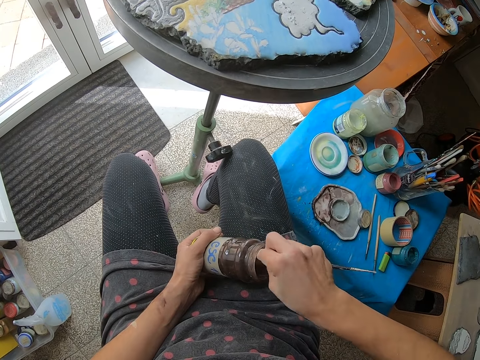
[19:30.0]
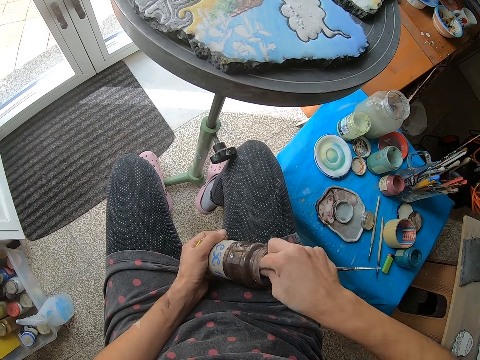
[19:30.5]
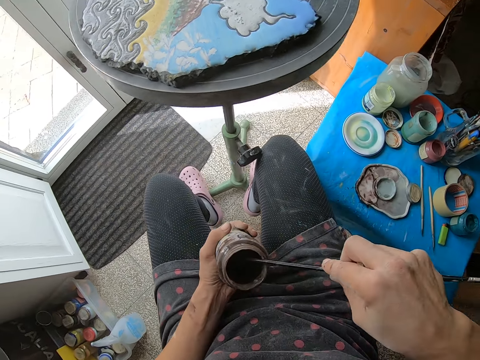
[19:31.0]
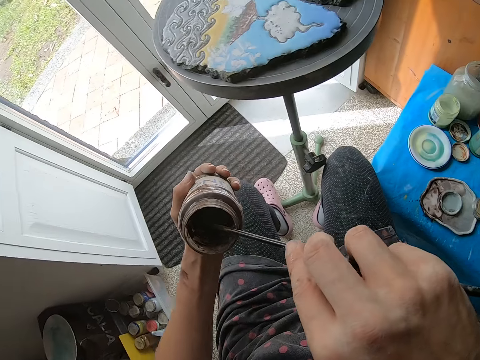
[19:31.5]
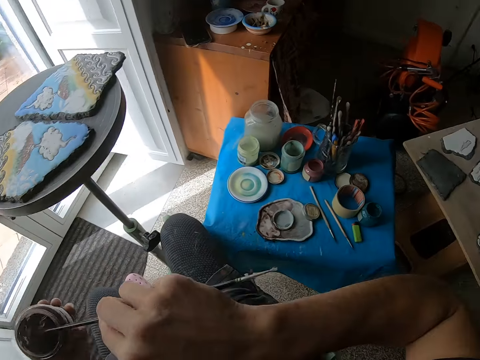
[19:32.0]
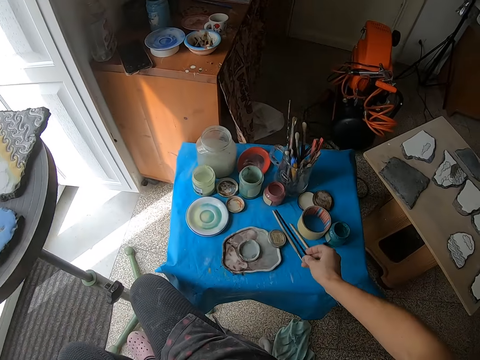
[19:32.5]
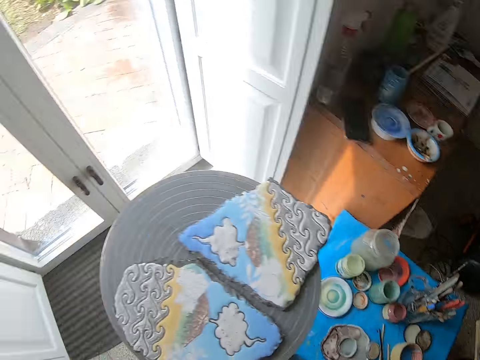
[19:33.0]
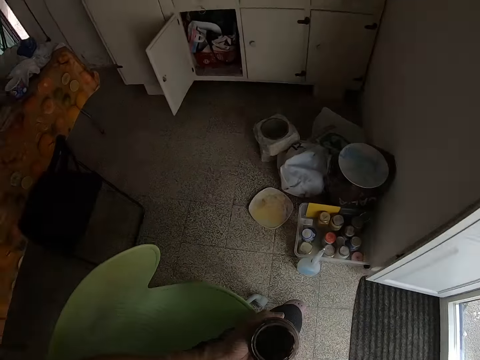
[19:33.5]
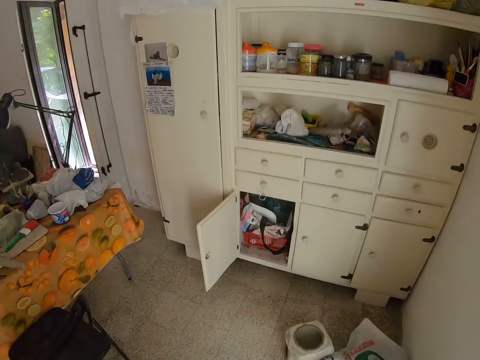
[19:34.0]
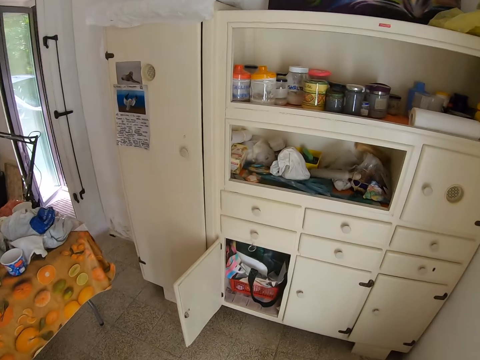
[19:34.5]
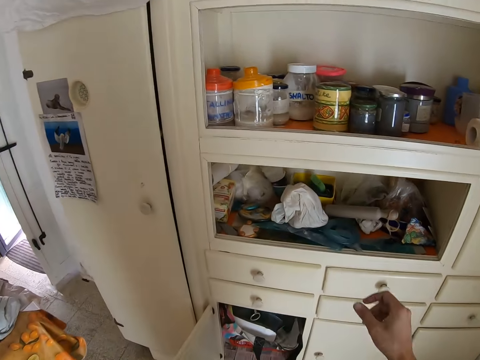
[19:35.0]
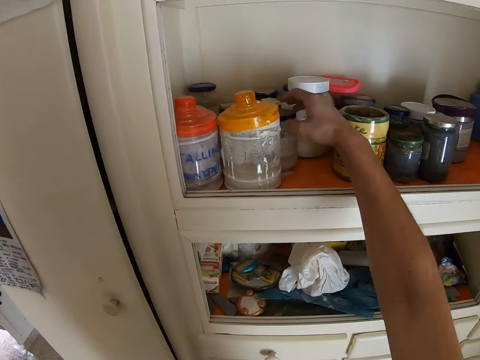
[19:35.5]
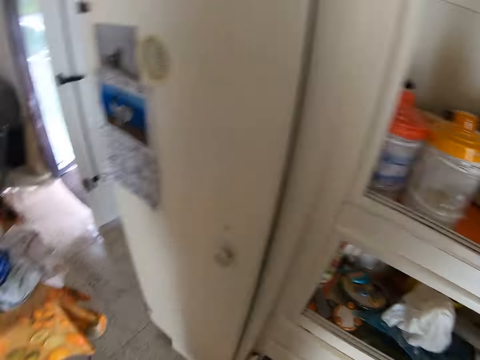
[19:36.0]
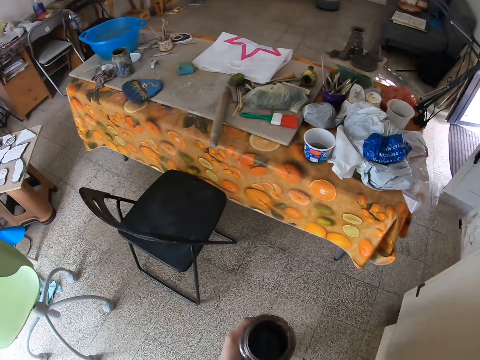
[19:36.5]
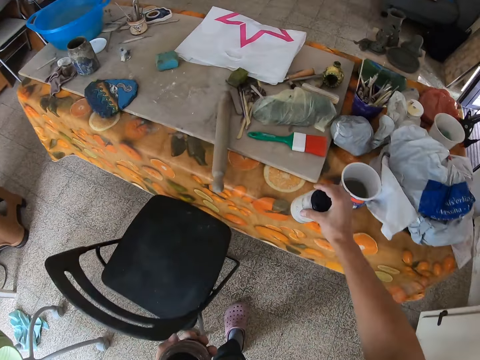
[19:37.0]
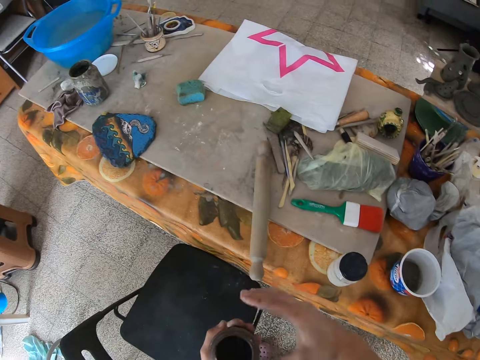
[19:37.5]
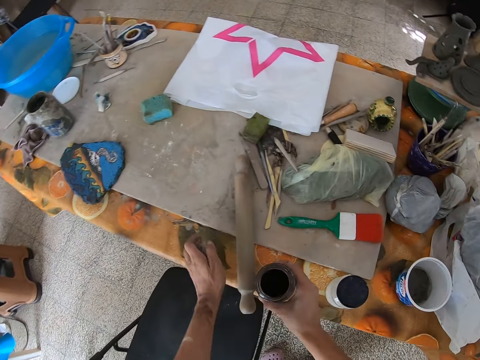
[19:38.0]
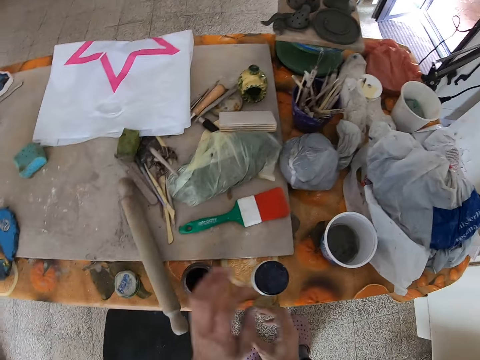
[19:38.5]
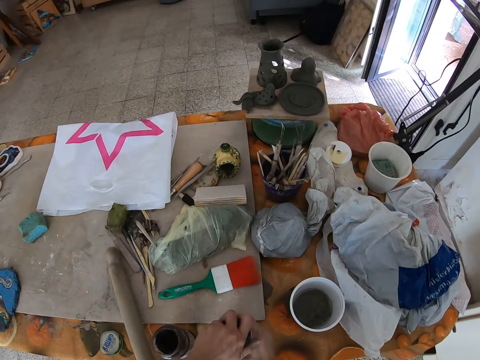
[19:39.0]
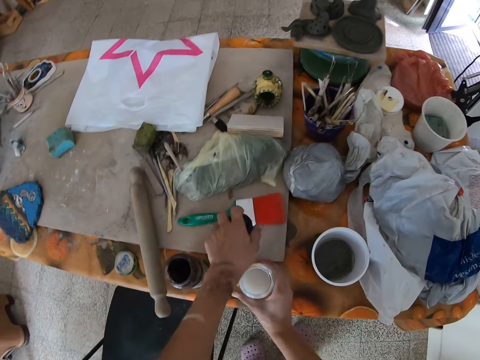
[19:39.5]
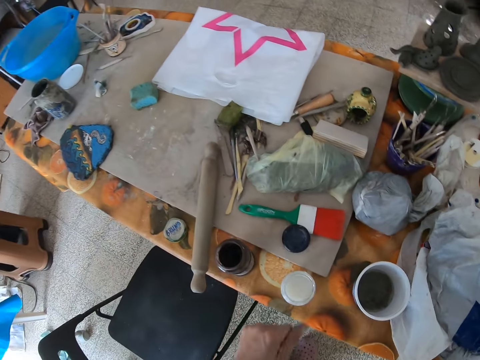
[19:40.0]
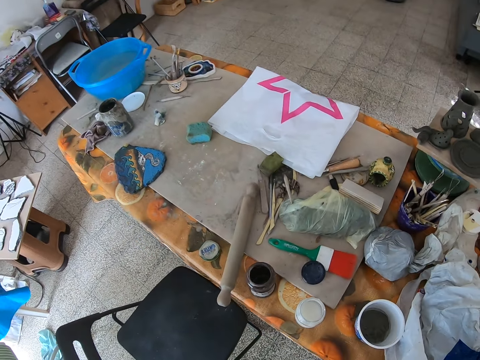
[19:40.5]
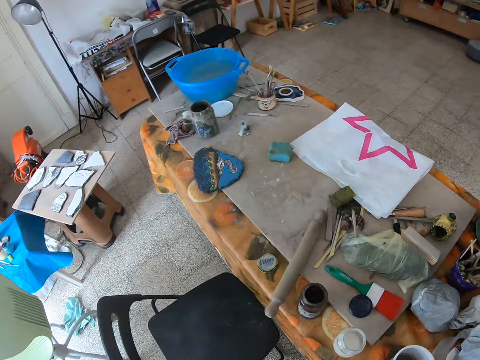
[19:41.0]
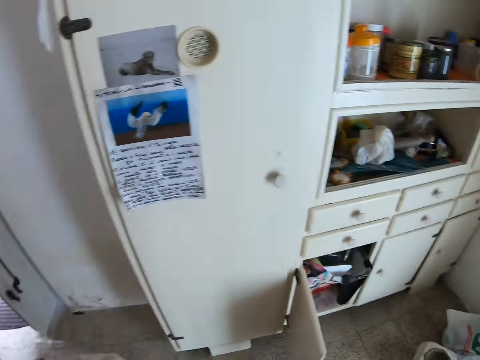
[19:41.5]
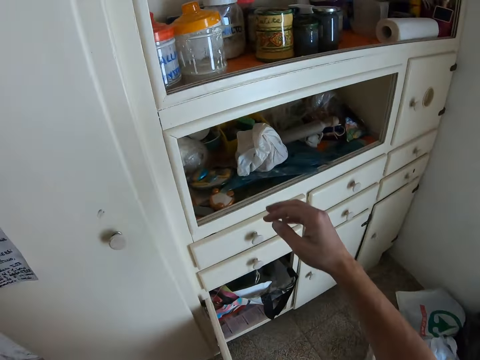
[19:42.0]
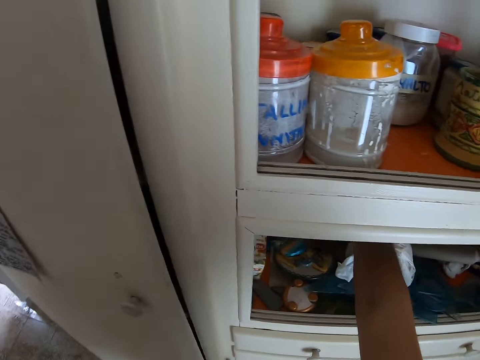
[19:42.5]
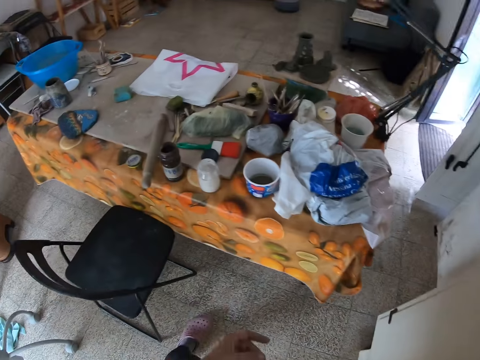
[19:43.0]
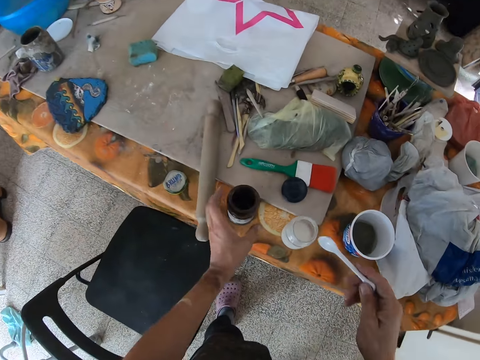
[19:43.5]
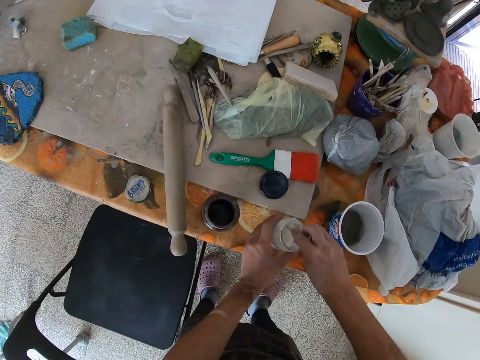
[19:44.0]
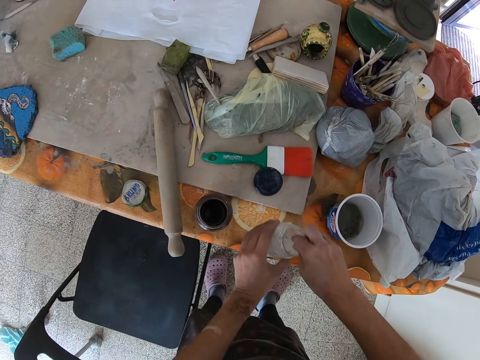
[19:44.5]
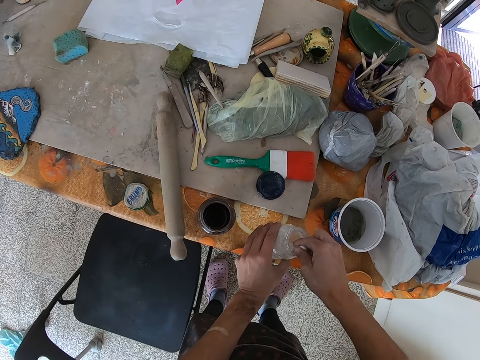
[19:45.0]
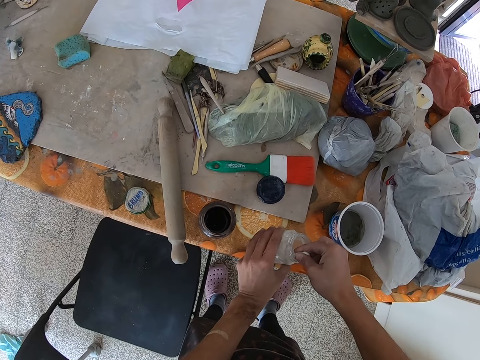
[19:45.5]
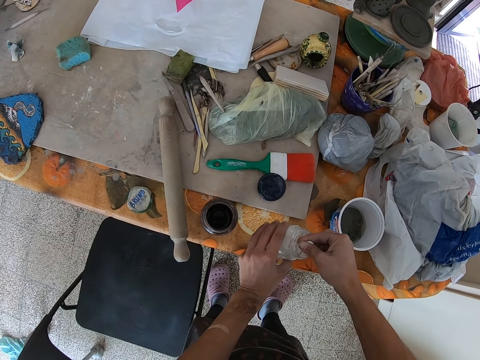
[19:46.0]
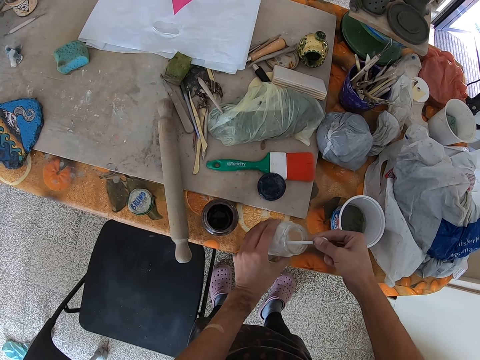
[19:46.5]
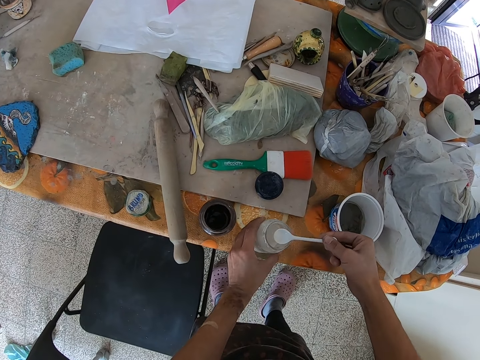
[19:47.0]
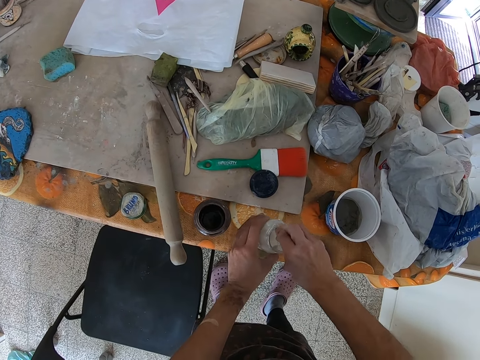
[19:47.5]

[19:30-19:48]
The camera wearer looks at the tin. She rubs the tin with a brush. She drops the paint brush on the table with her right hand. She turns, looks at the cabinet and walks to the cabinet. She picks a jar from a shelf with her right hand. She places the jar from the shelf on the table with her right hand. She passes the tin to the right hand. She places the paint jar on the table with her right hand. She opens the jar on the table with her left hand. She drops the lid on the table. She looks around. She turns around. She puts the hand in the drawer. She picks the spoon. She turns around. She puts the spoon in the tin. She scoops paint from the jar with the spoon in her right hand. She holds the tin with the left hand.

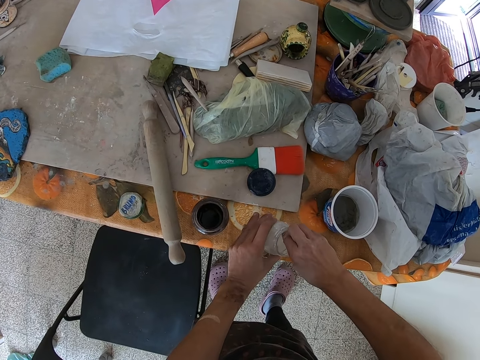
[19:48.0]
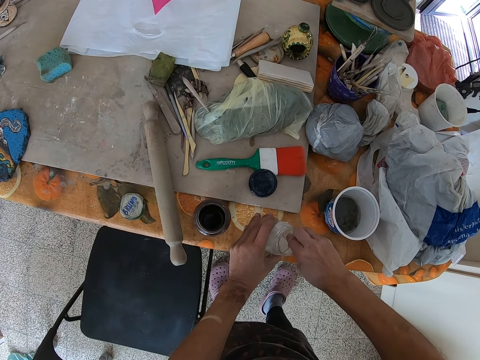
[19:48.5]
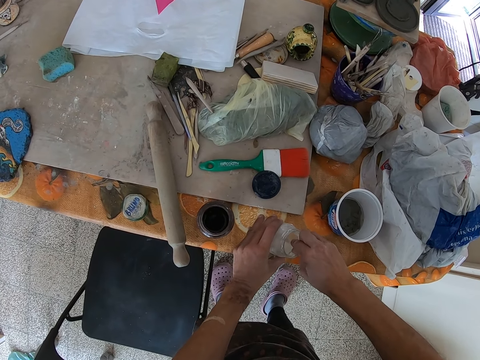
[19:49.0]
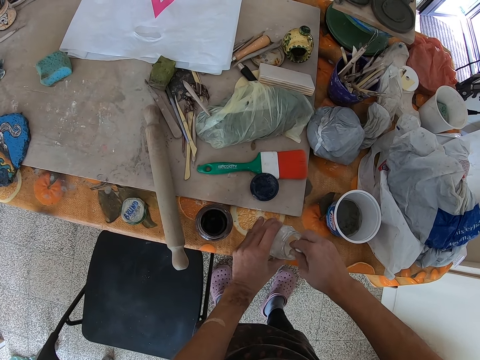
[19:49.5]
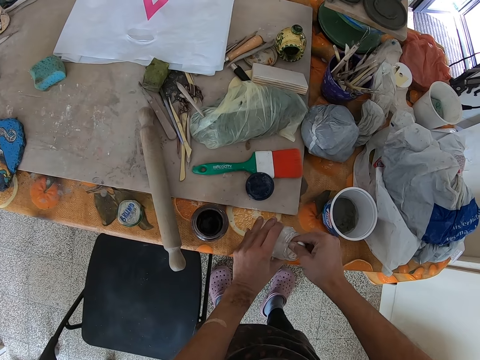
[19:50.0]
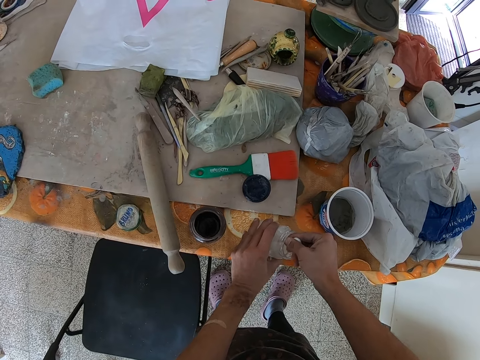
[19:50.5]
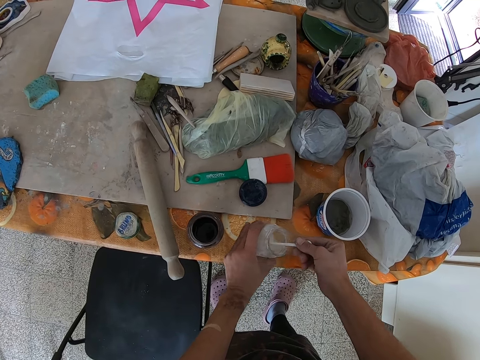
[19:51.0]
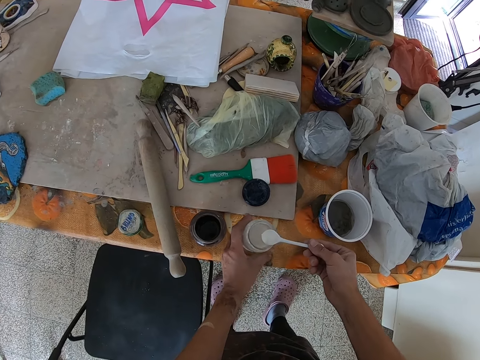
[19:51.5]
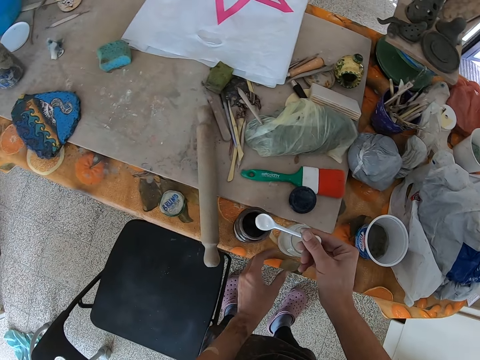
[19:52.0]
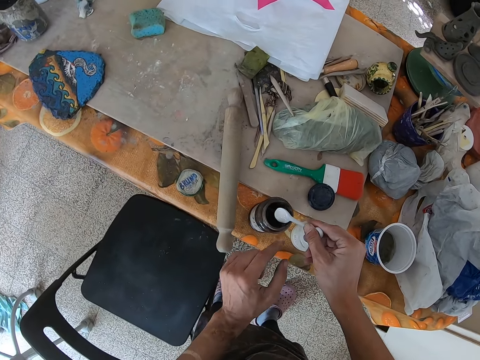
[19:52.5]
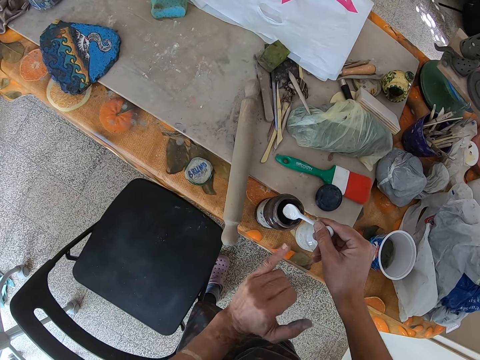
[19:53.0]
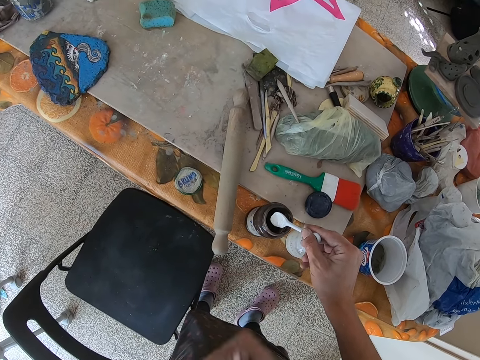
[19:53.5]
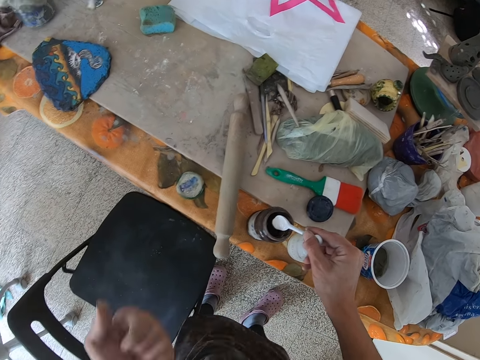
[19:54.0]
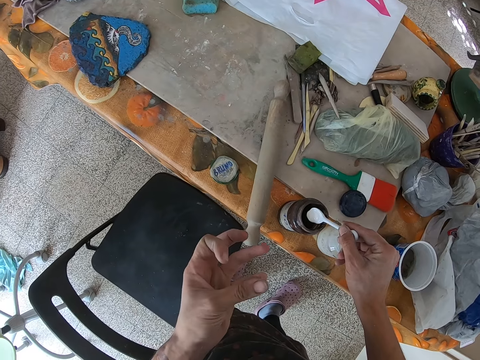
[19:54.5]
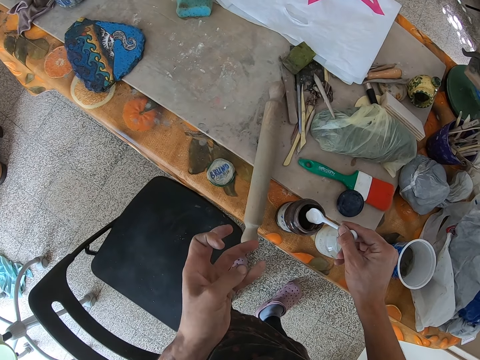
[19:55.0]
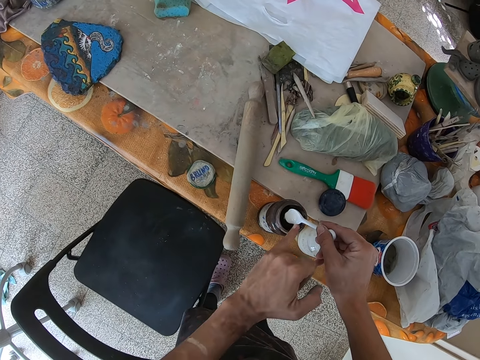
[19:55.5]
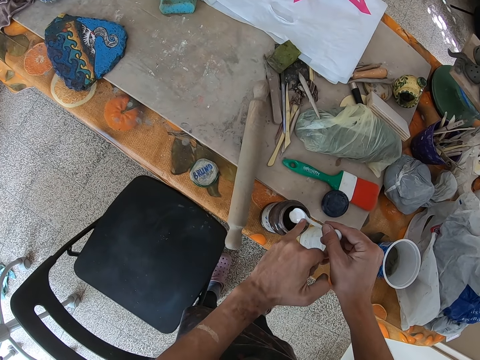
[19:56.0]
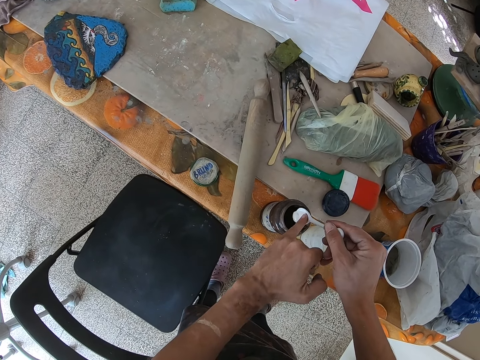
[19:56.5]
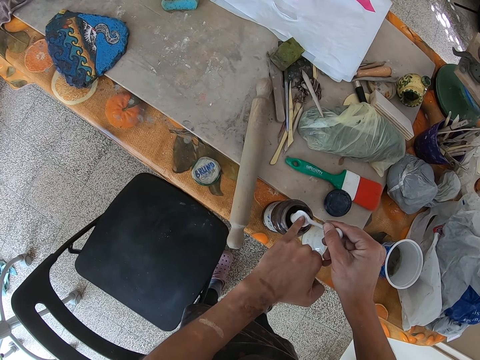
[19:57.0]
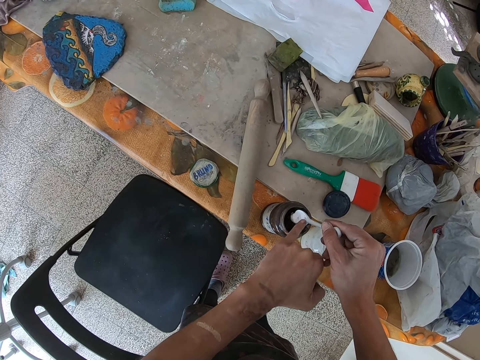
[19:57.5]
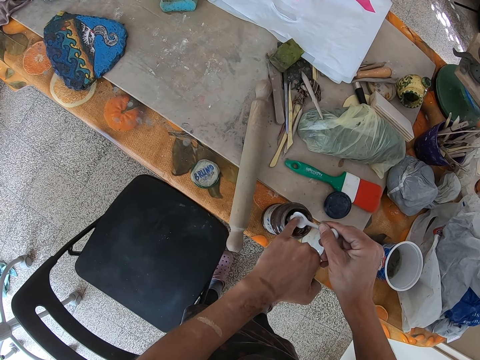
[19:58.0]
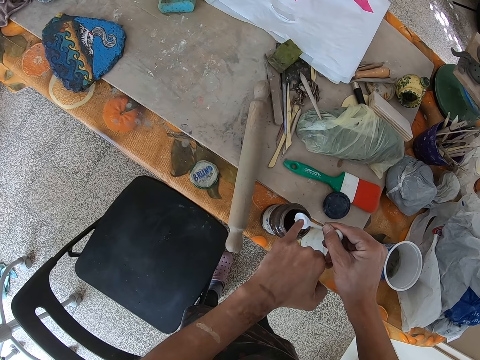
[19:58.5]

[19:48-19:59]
The camera wearer puts the paint in the spoon in her right hand into the paint jar on the table with her left hand. She moves the spoon to the black tin. She stretches the little finger and looks at the finger. She wipes the finger on the cloth. She looks at the finger. She puts something to the tin with a finger.
